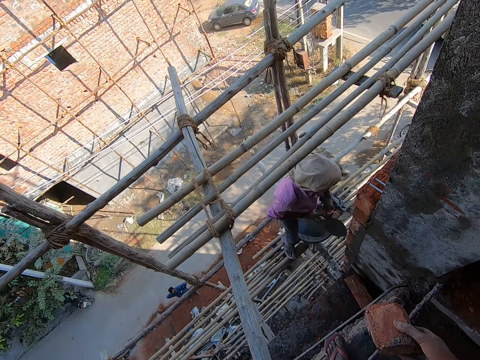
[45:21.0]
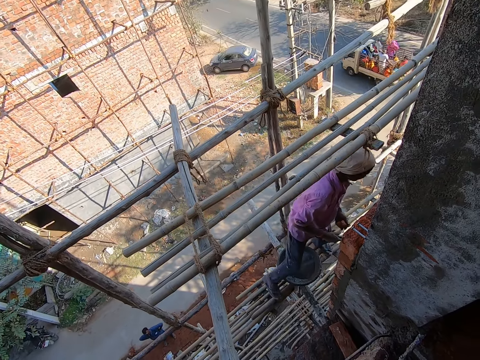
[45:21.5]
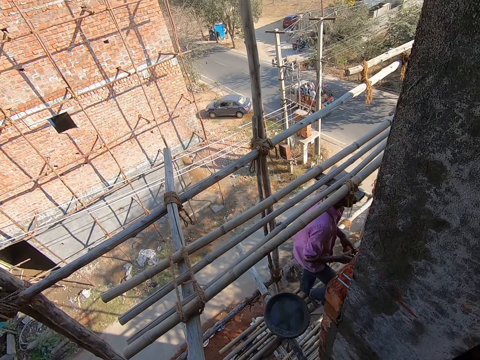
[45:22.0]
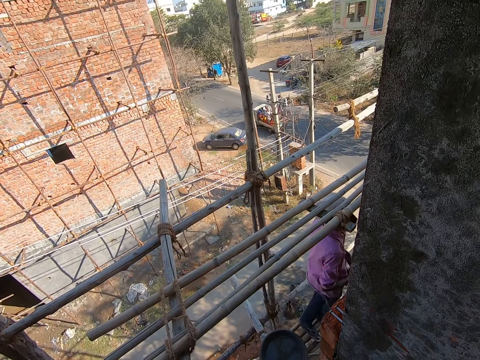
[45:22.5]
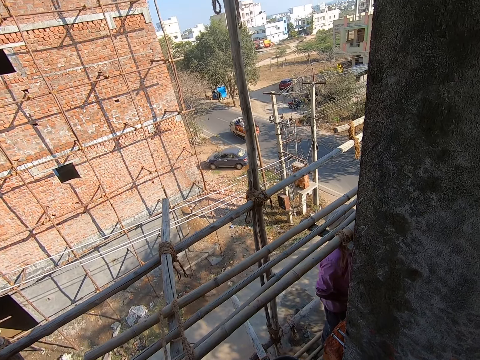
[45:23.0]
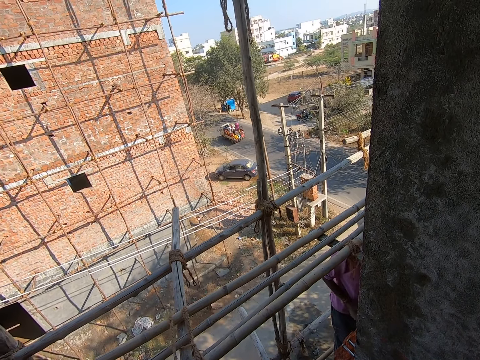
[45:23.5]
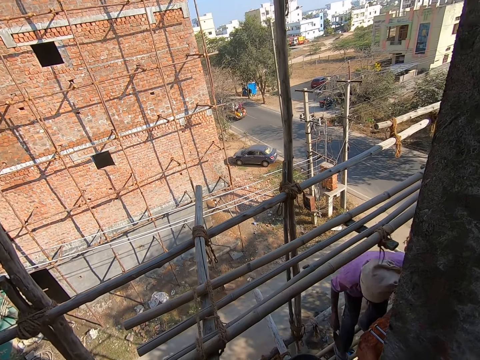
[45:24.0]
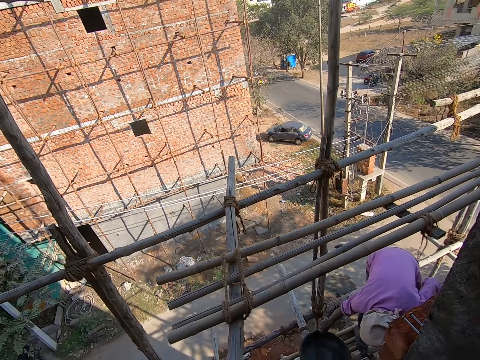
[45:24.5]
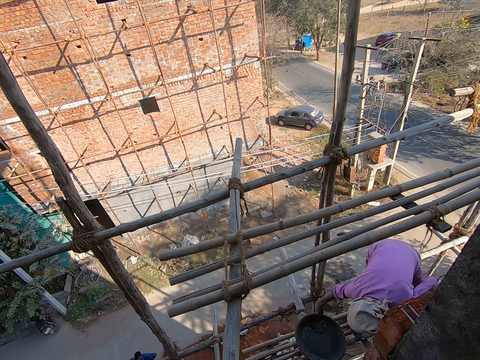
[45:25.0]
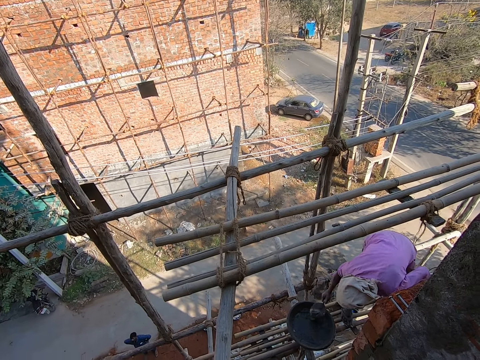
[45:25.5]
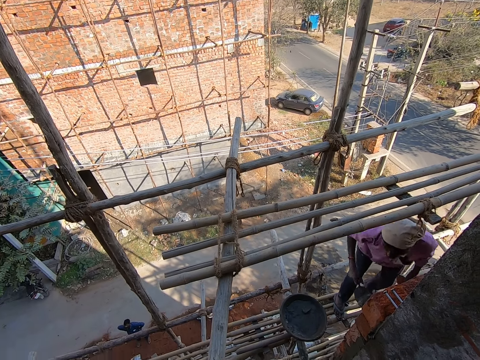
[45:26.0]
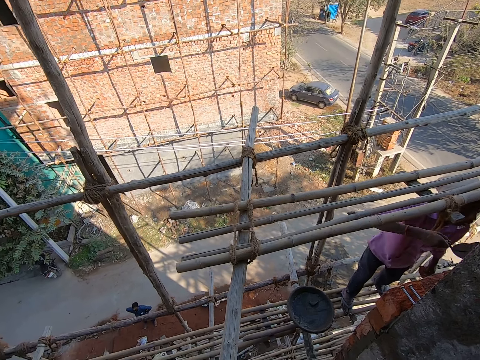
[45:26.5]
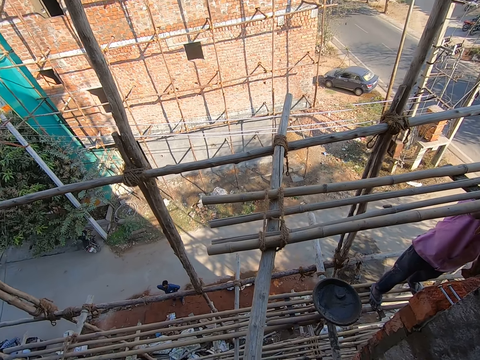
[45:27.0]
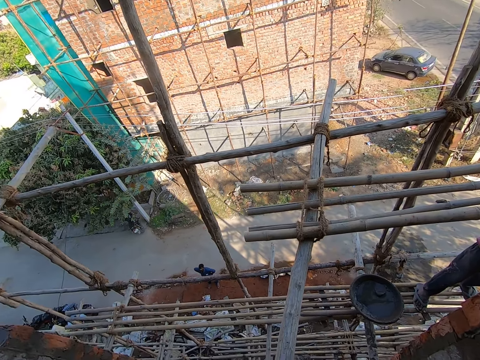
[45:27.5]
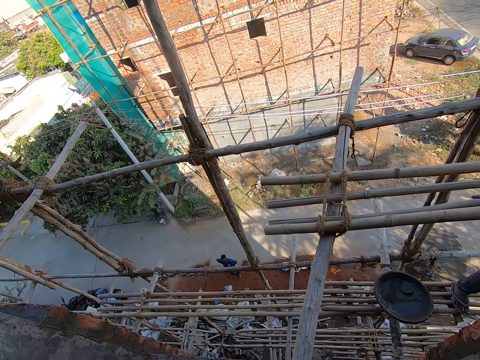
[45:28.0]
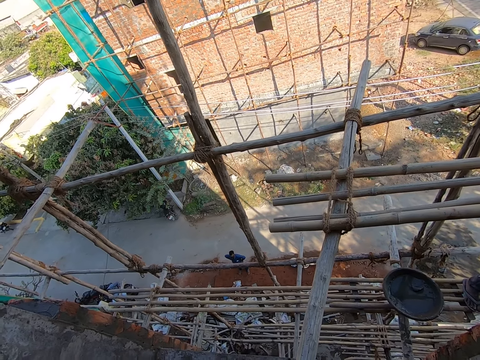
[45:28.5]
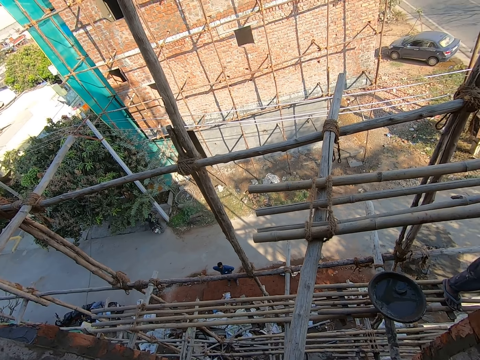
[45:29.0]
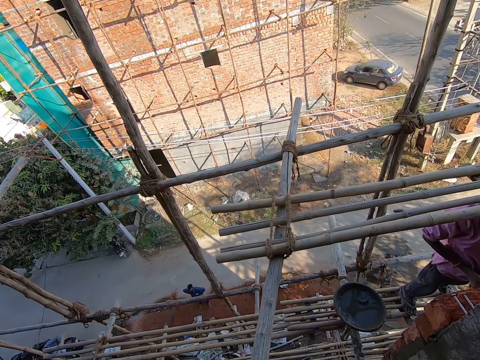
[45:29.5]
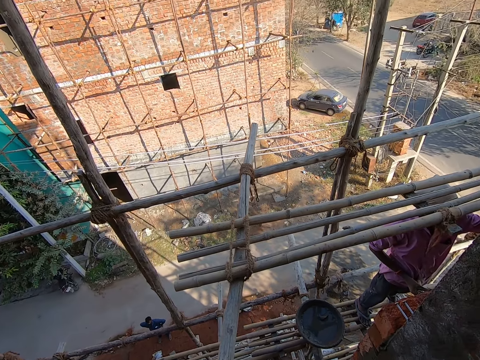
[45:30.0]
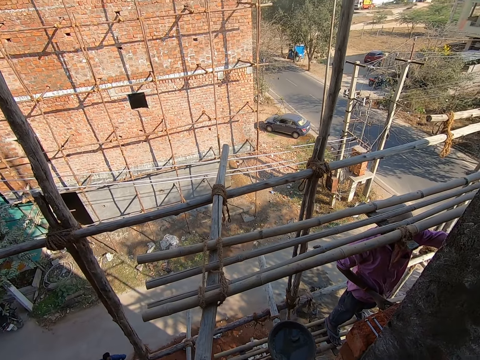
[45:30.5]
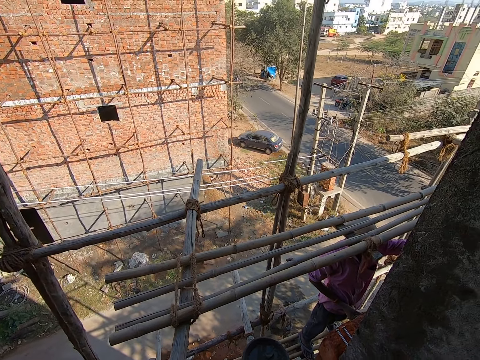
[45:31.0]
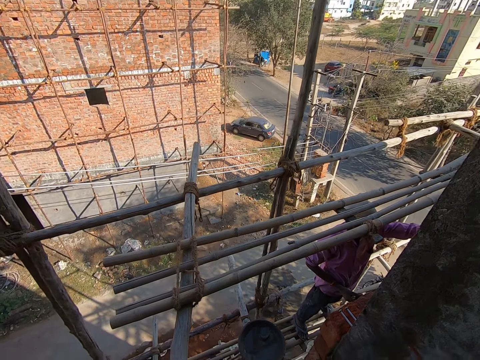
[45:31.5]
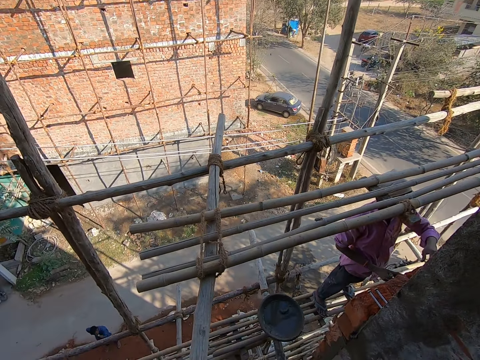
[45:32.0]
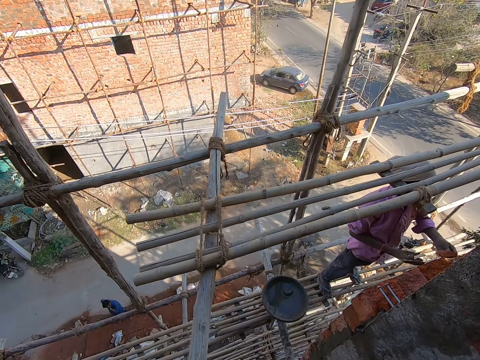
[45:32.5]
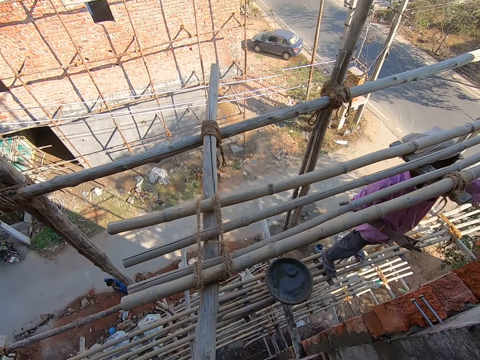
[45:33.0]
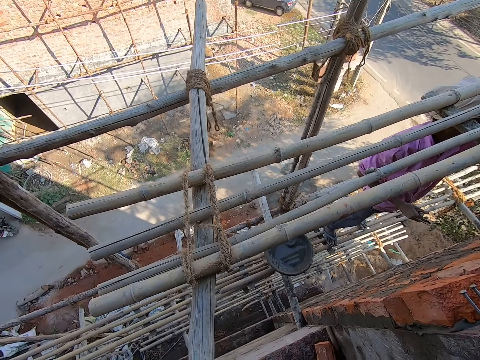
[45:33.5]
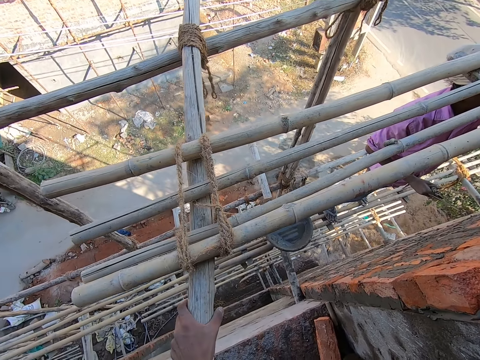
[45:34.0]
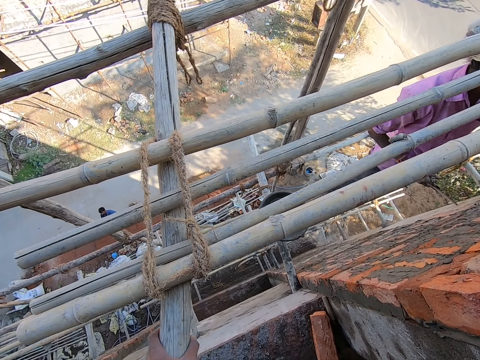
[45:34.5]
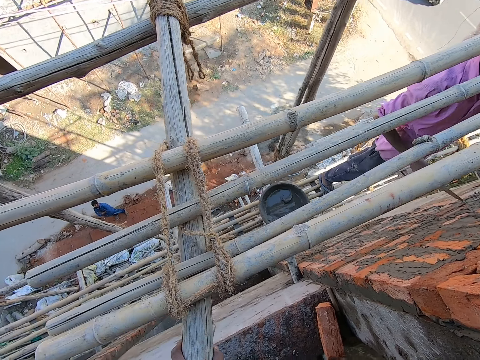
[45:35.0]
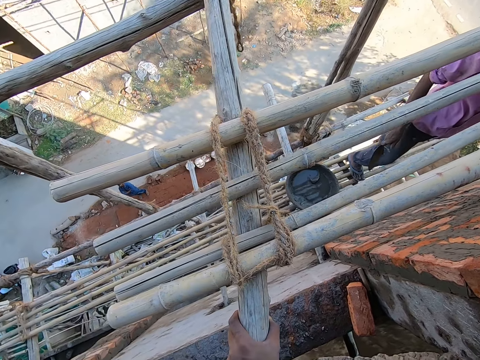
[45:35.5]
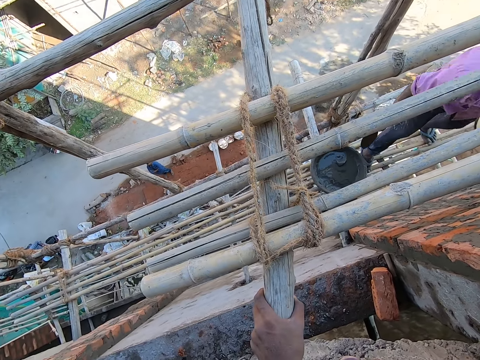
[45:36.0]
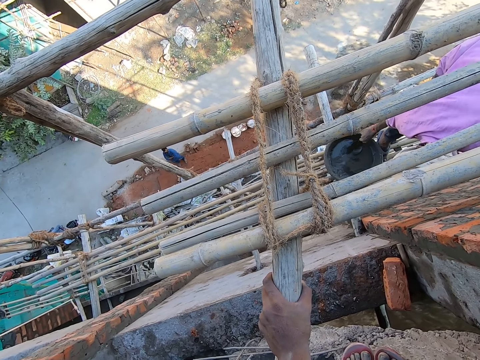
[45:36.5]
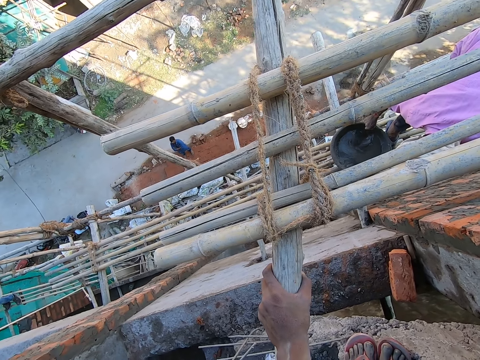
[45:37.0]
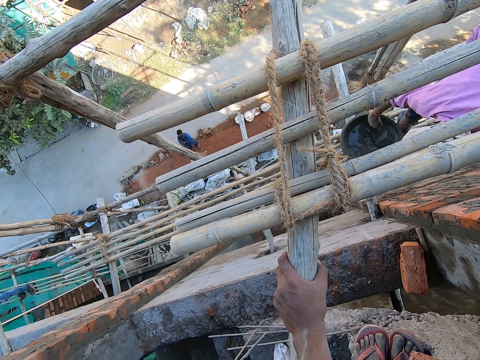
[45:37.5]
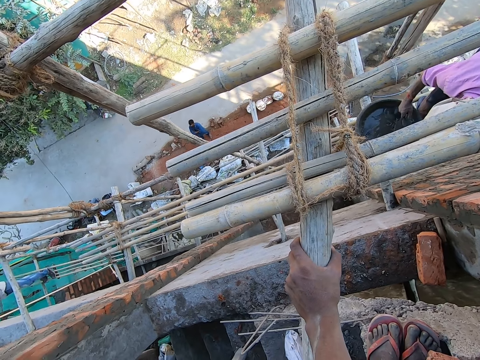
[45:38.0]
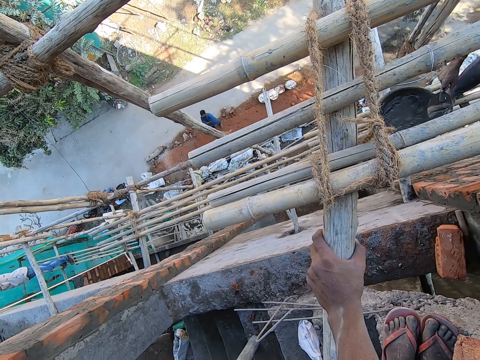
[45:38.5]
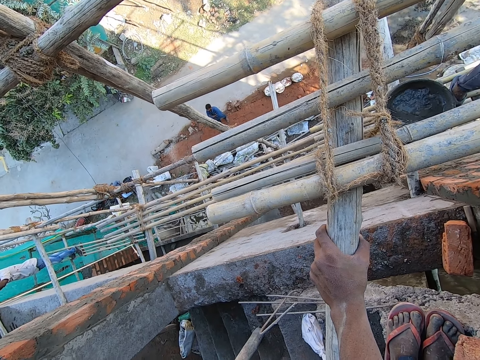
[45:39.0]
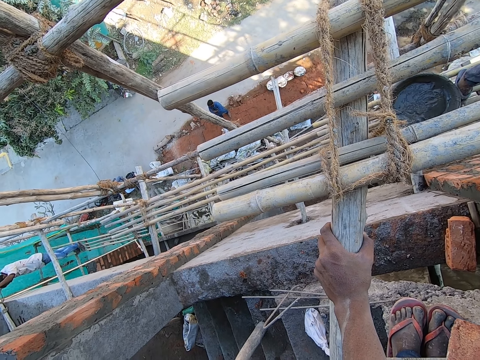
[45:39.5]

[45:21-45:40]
A man passes the clay block from his right to left hand. The camera wearer holds the bricks. The man scoops some mortar with the trowel in his right hand. The camera wearer looks around. The man plasters the wall with the trowel in his right hand. The man passes the clay block from his right to left hand. The camera wearer holds a post. The man scoops some mortar with the trowel in his right hand.

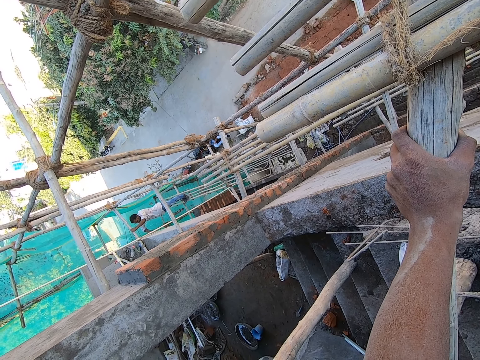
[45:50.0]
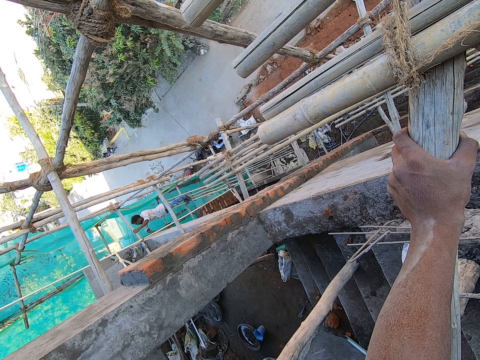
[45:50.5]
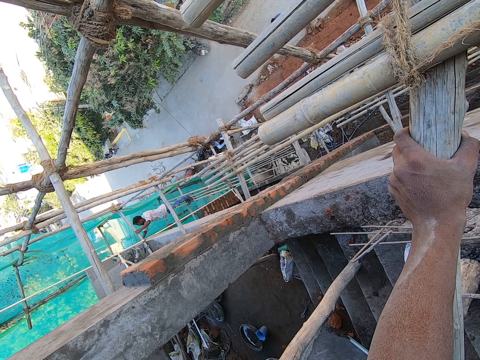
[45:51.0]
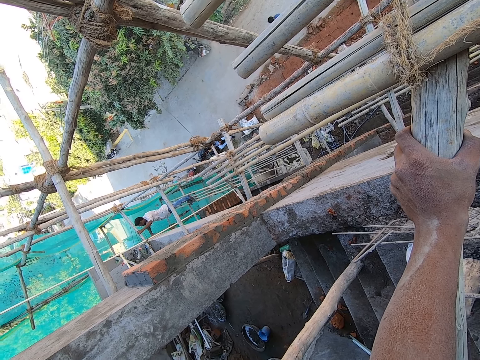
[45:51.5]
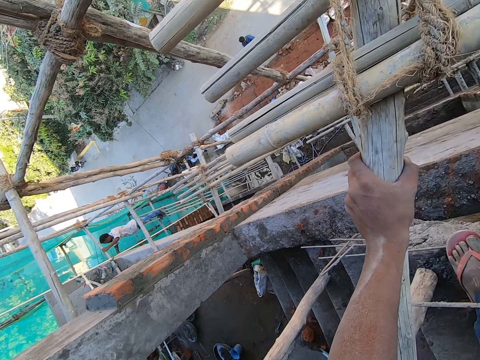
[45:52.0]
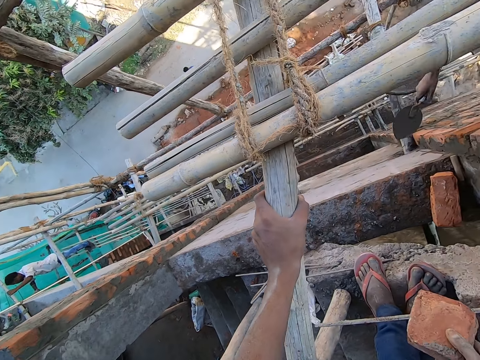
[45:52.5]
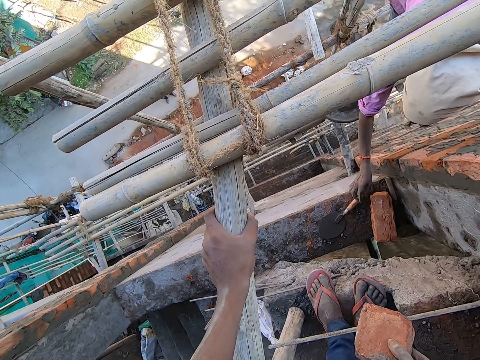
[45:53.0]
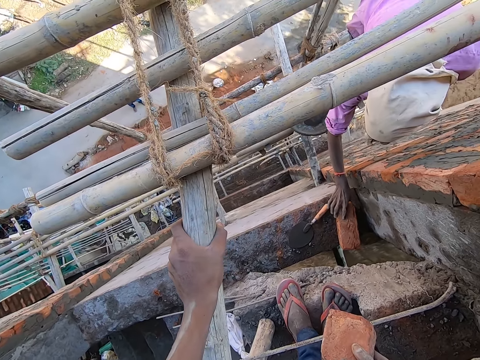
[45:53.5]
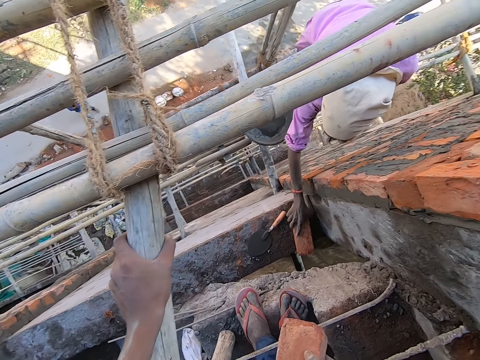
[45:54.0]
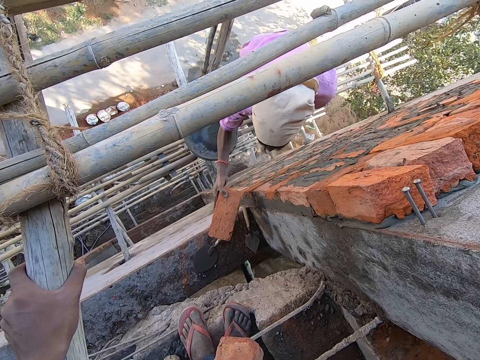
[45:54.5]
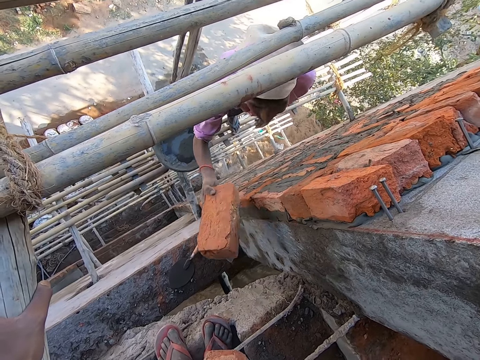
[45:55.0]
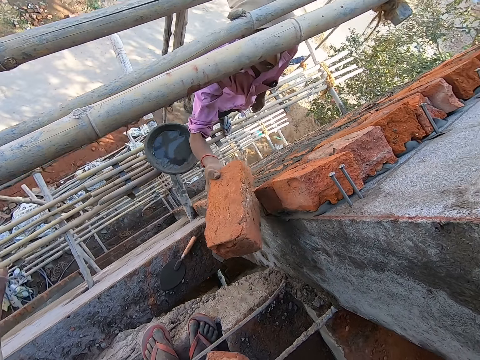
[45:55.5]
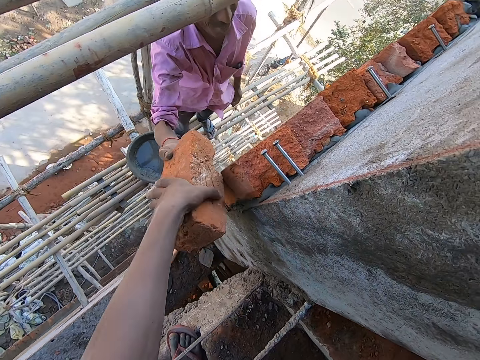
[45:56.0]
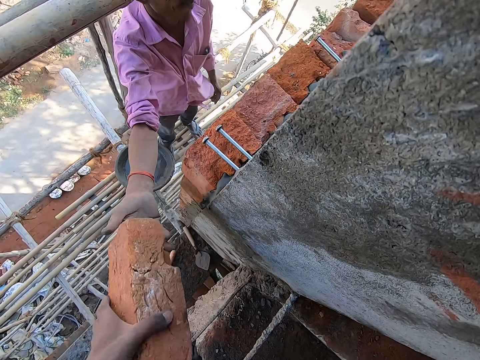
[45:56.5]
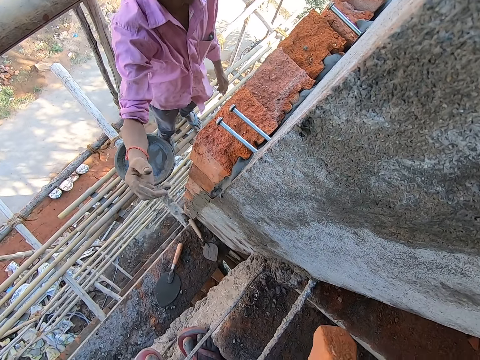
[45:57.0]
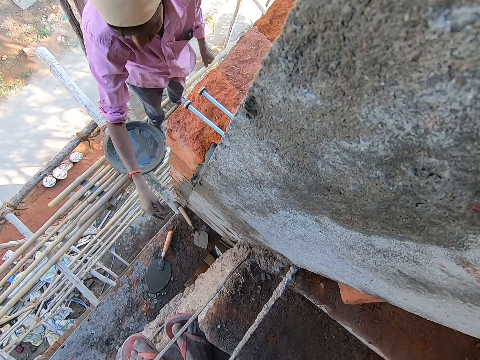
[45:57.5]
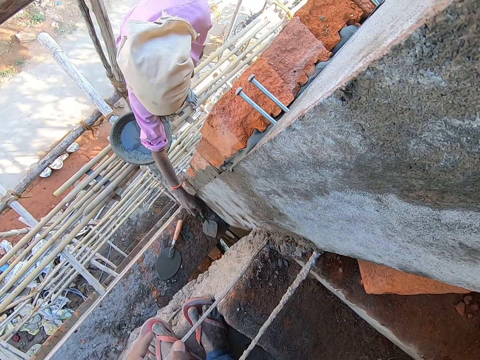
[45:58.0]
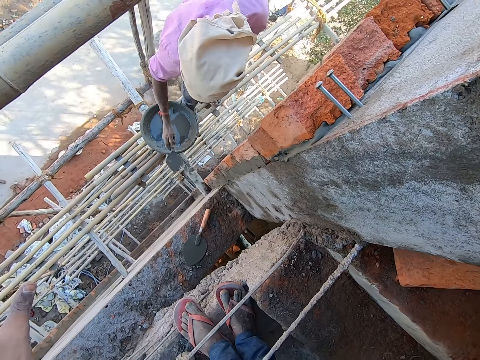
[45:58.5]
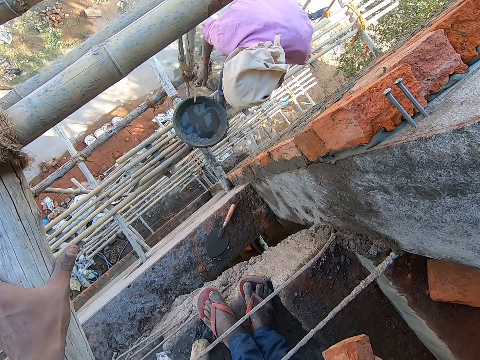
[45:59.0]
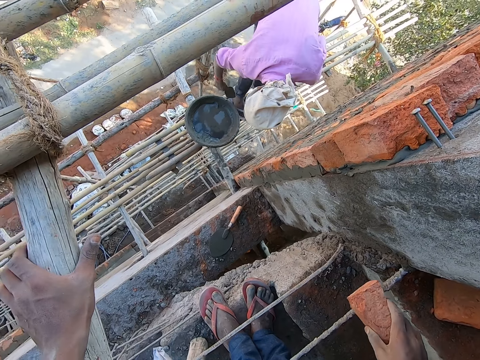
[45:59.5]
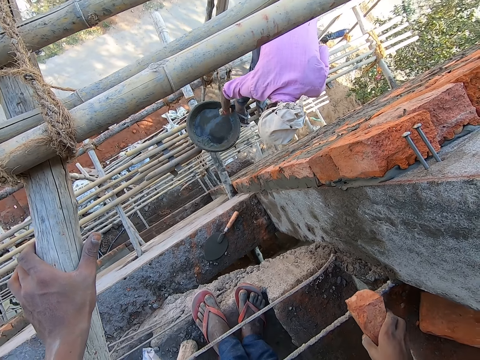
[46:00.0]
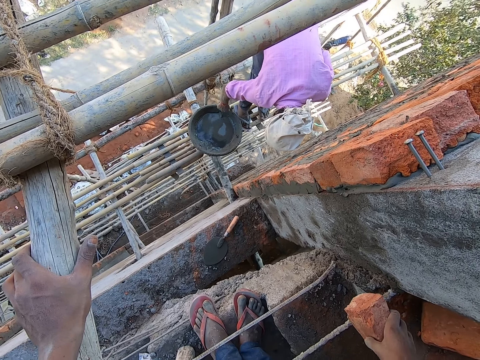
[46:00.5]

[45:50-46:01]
A man drops the trowel on the ground with his right hand. The man picks a clay block on the ground with his right hand and passes the clay block to the camera wearer with his right hand. The camera wearer picks a brick from the man. He drops the clay block on the ground with his right hand. The man picks a small trowel on the ground with his right hand. The camera wearer holds the post with his left hand. The man scrapes the pan with the small trowel in his right hand.
